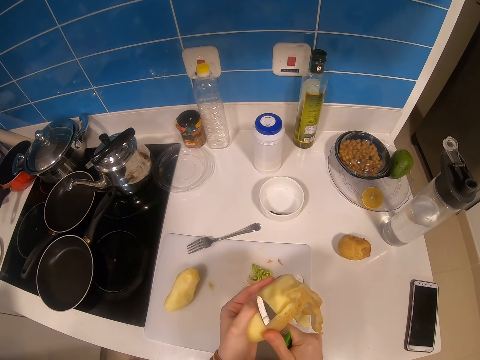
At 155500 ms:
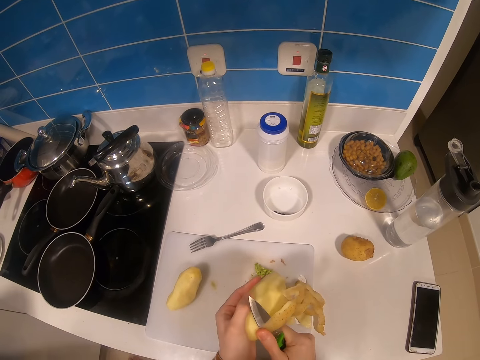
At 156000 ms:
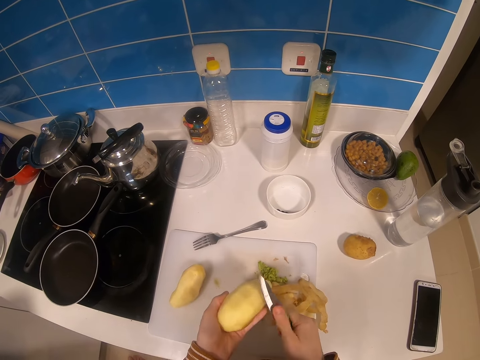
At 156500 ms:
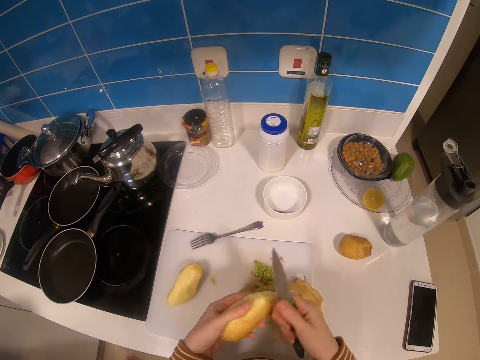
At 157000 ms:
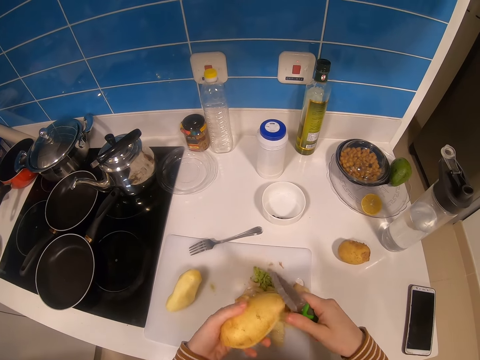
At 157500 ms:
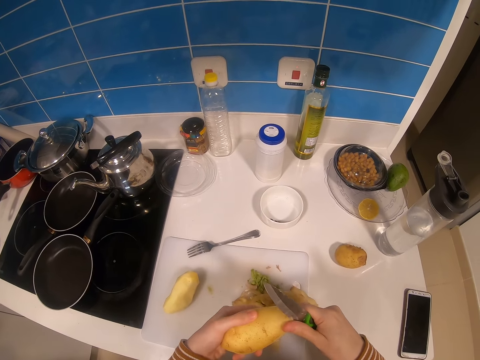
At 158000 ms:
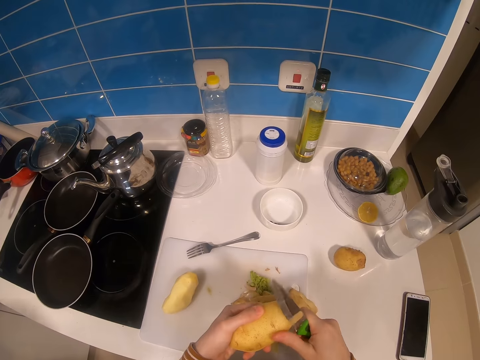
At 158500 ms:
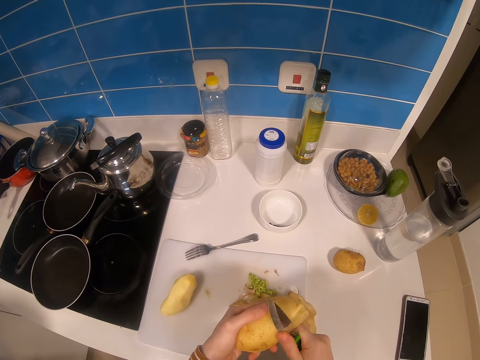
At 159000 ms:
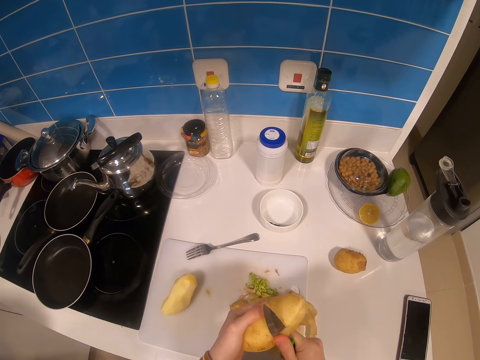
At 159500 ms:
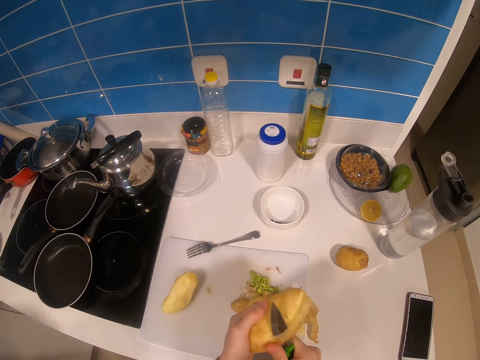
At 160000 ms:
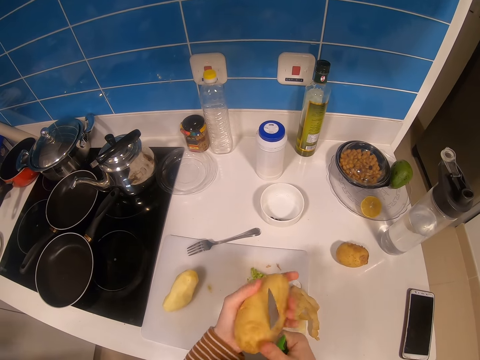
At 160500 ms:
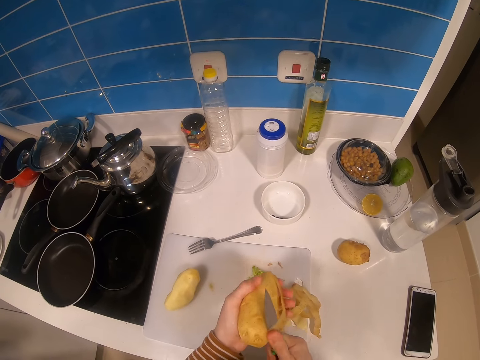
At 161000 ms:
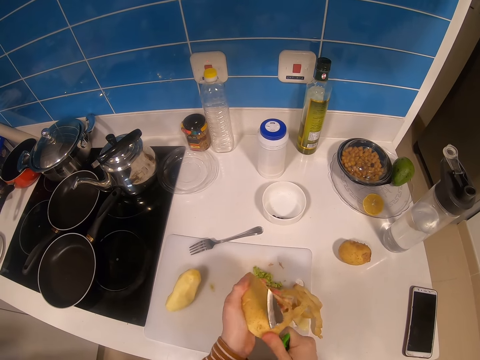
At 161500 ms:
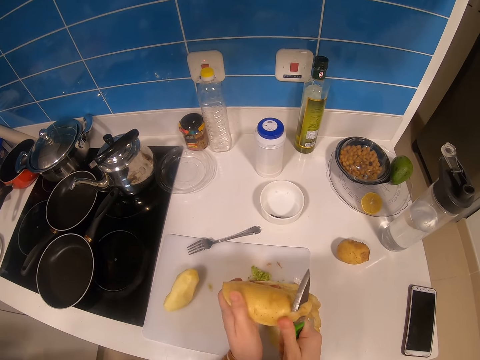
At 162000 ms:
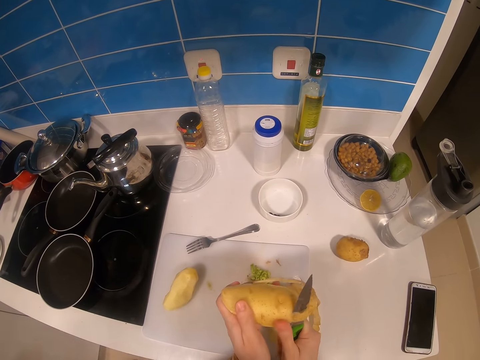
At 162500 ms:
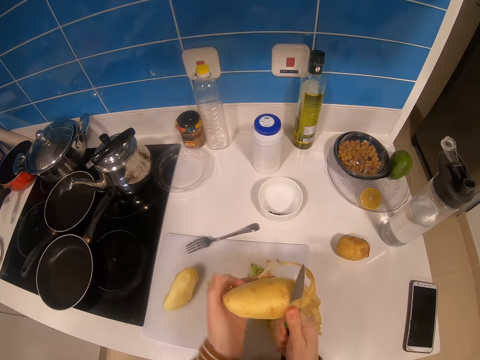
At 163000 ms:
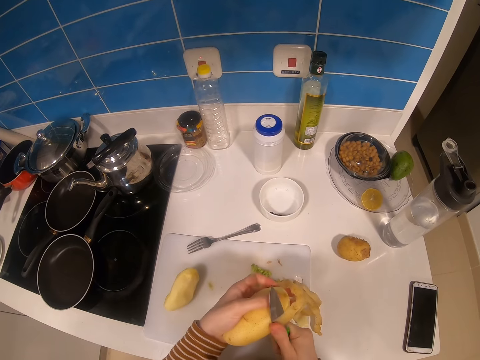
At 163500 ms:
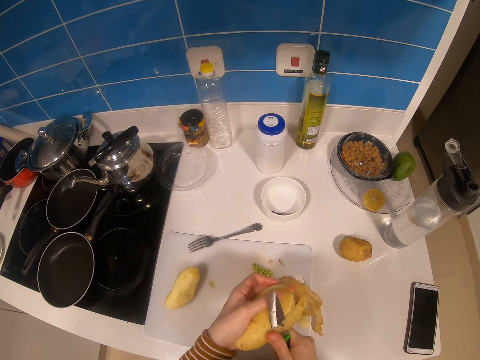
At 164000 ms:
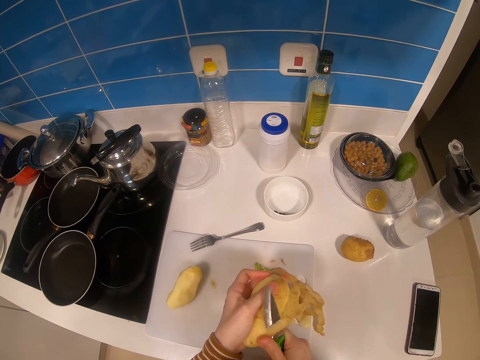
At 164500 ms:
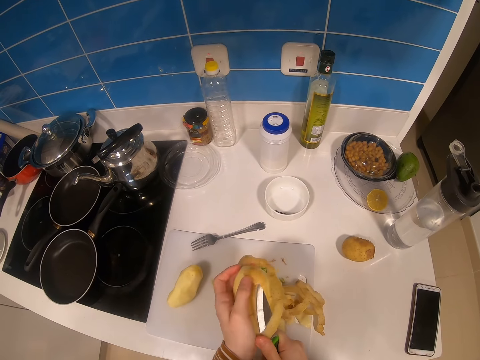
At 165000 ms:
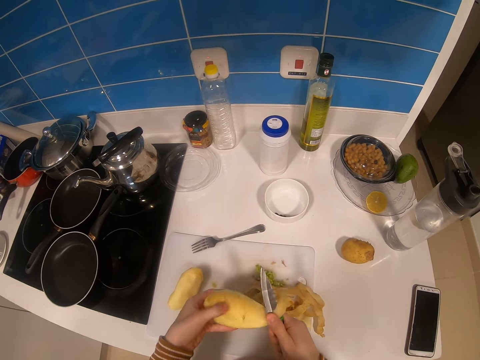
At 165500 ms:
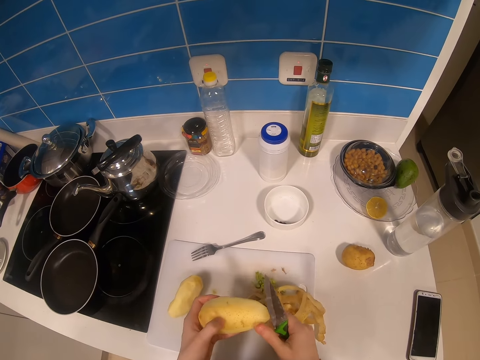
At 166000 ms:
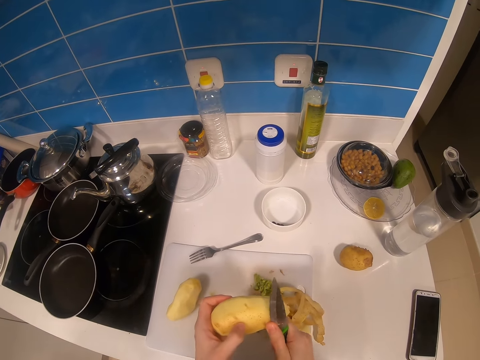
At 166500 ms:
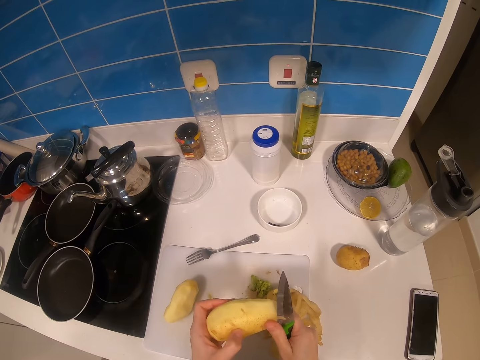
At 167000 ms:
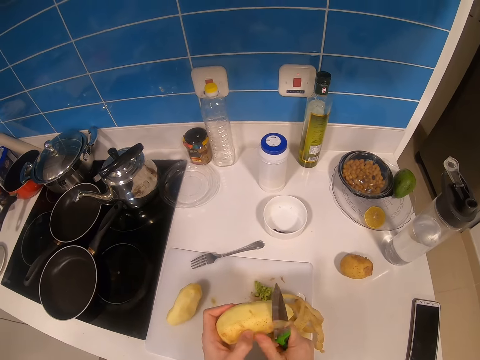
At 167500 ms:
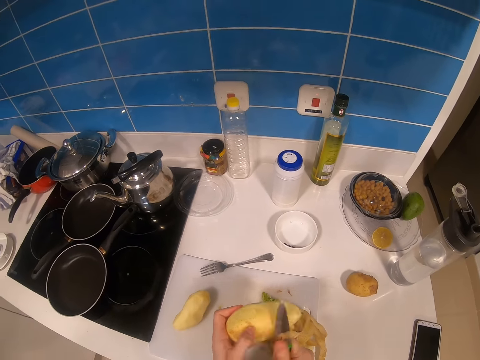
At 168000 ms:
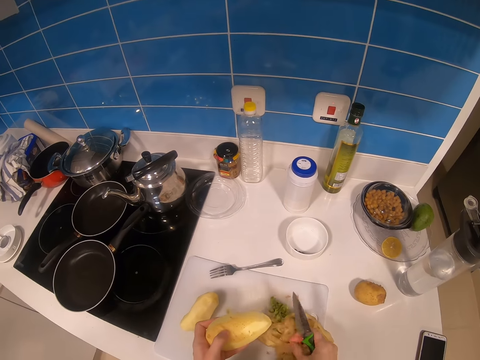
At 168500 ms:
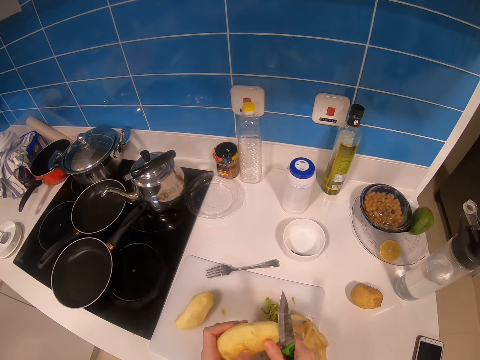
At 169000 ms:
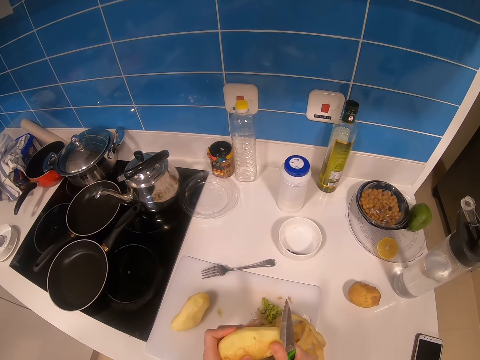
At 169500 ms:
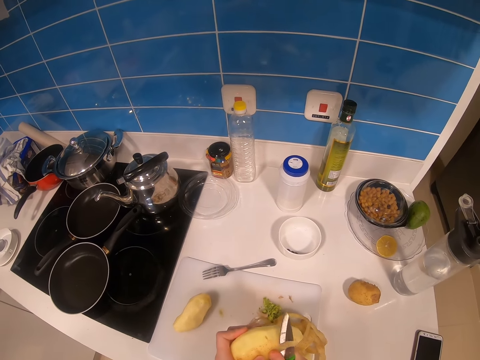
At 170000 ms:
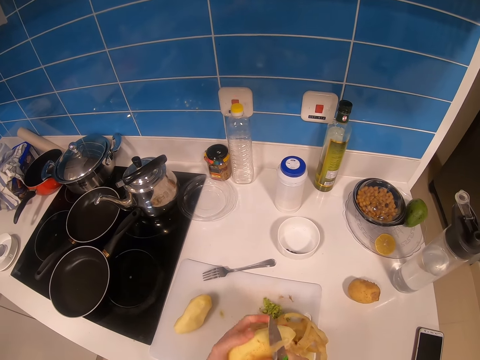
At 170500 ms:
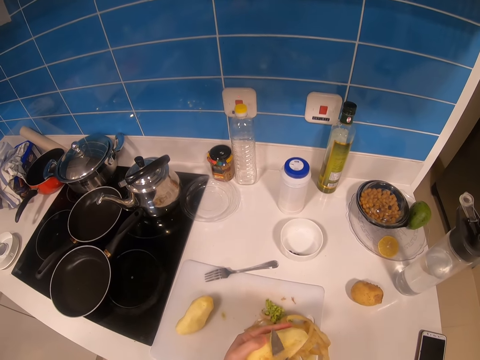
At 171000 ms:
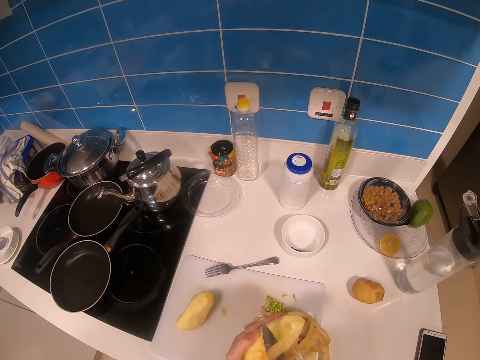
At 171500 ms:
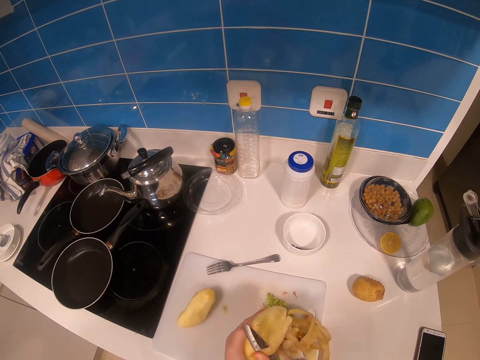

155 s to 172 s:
The camera wearer drops the potato peels on the chop board. They rotate the potato in hand. They peel the potato with the knife. They drop the potato peels on the chop board. They peel the potato with the knife. They drop the potato peels on the chop board. They speak to a man. They peel the potato with the knife.

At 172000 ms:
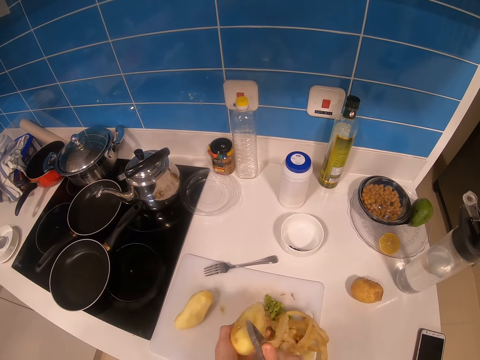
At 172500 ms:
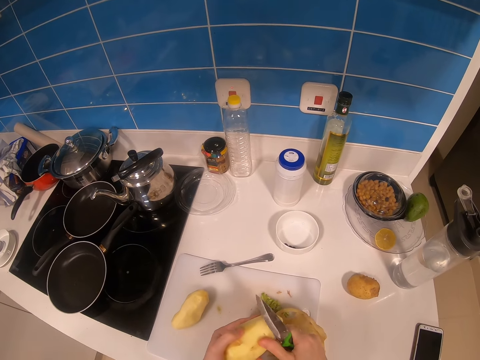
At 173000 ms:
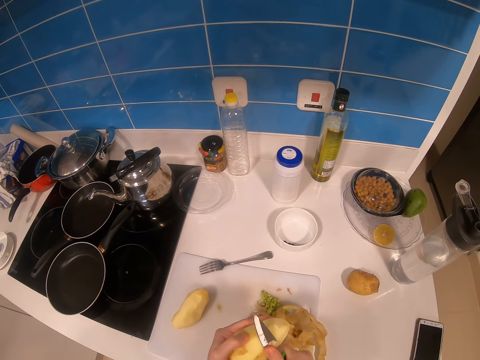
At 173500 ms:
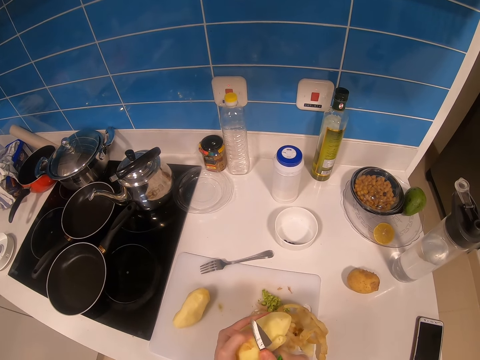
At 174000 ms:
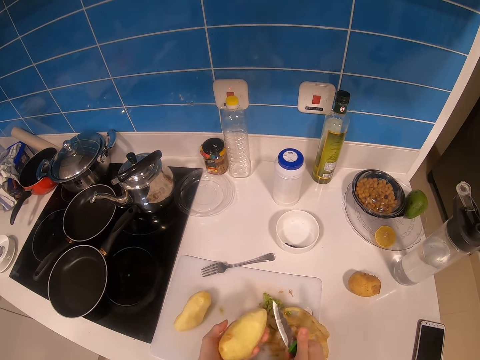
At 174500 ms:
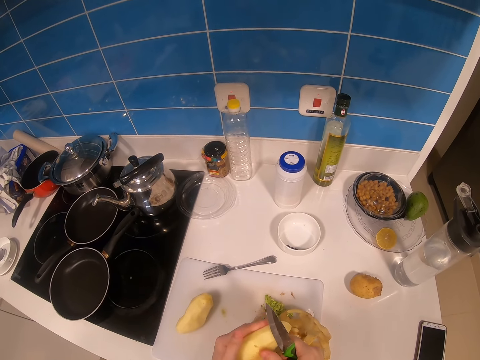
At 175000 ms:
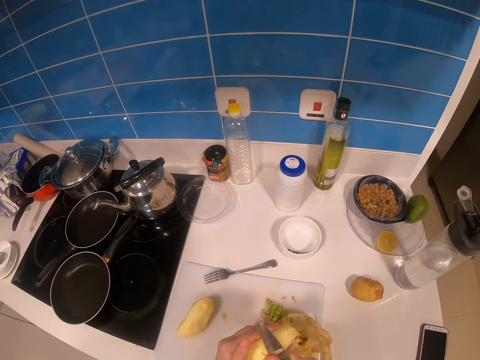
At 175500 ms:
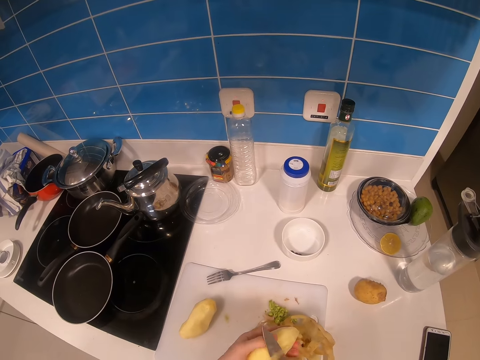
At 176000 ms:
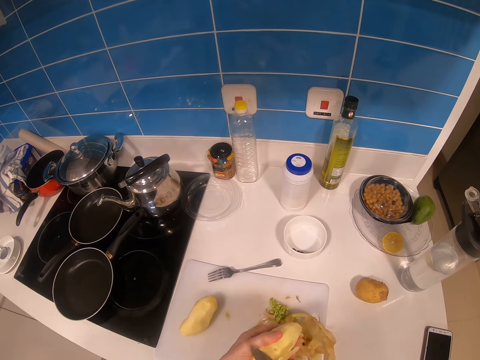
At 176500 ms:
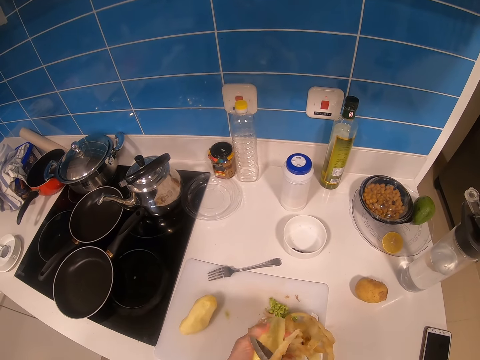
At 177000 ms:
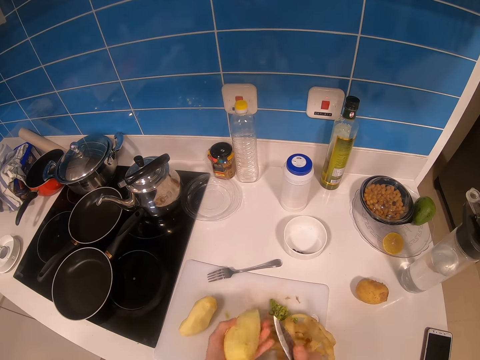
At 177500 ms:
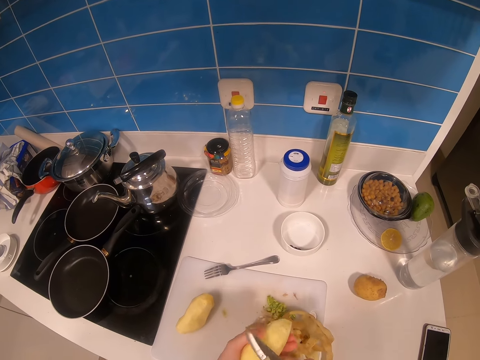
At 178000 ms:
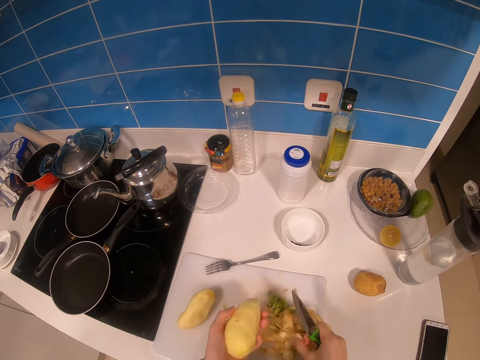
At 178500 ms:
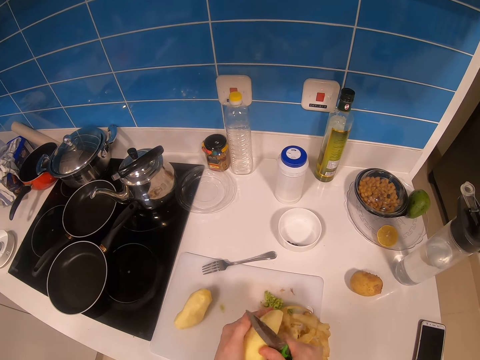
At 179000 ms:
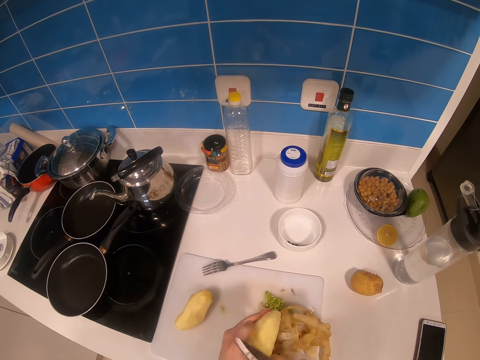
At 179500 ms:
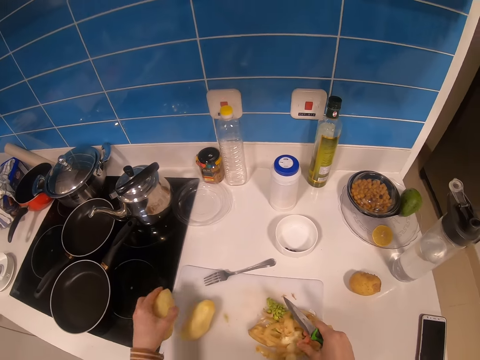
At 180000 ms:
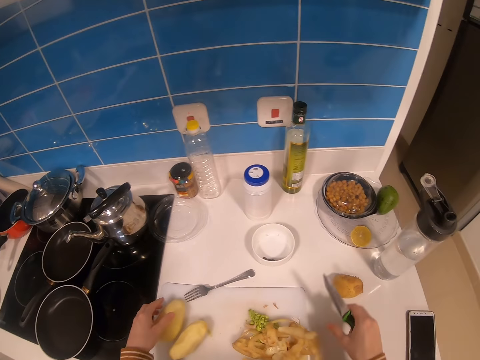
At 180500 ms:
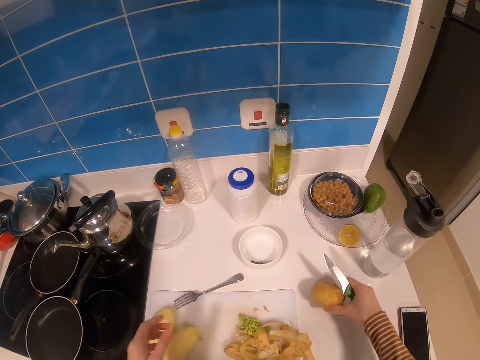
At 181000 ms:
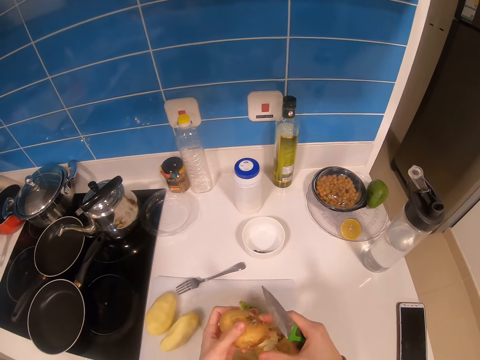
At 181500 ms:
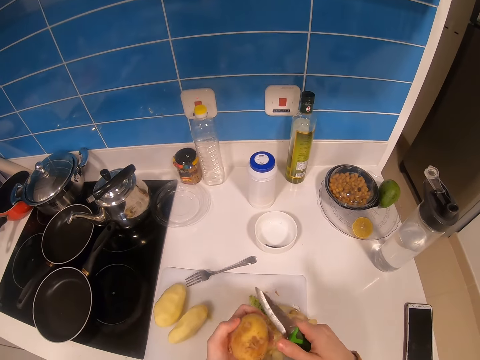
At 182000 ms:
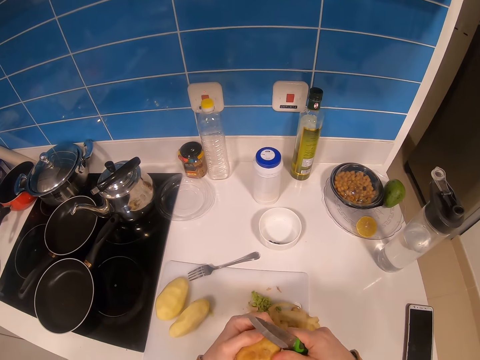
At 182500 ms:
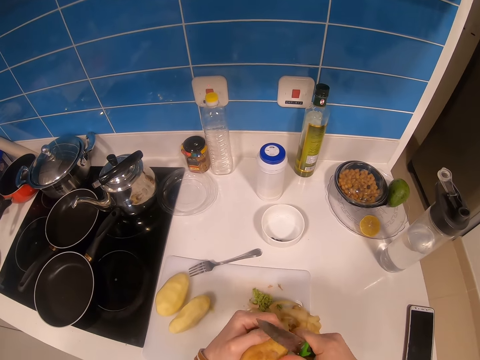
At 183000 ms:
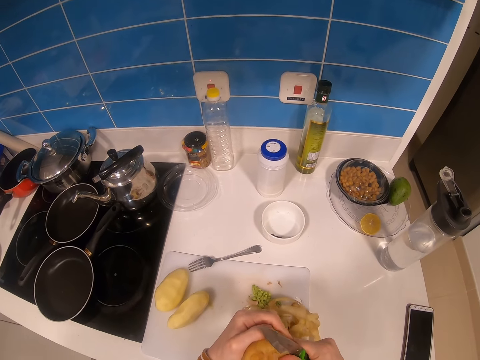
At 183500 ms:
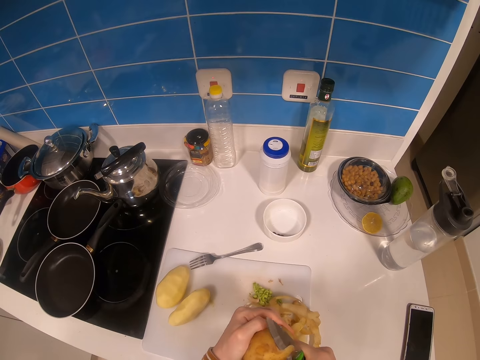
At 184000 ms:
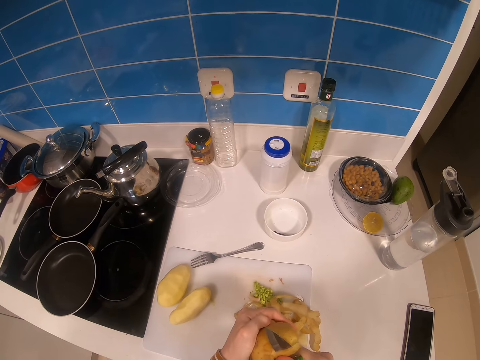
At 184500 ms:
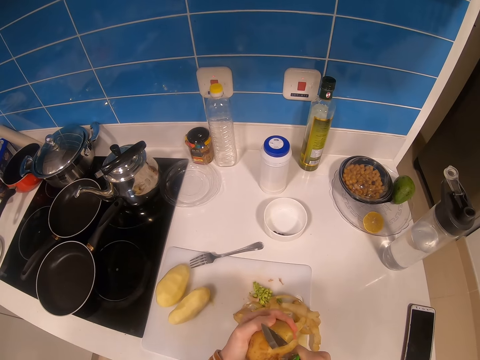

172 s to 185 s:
The camera wearer drops the potato peels on the chop board. A man speaks to the camera wearer. The camera wearer peels the potato with the knife. They drop the potato peels on the chop board. They peel the potato with the knife. They speak to the man. They drop the potato peels on the chop board. They peel the potato with the knife. They drop the potato peels on the chop board. They put the potato on the chop board. They pick up a potato from the counter top. They peel the potato with the knife. The man speaks to the camera wearer.
